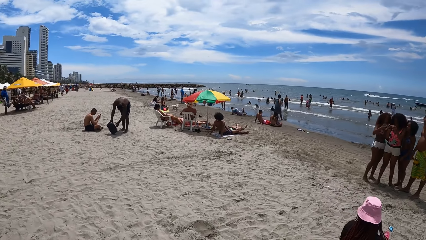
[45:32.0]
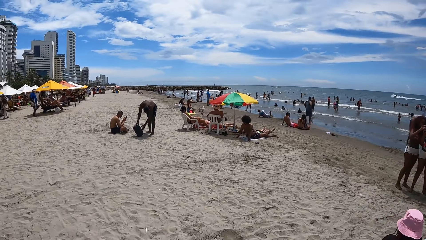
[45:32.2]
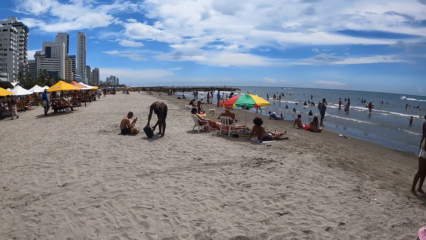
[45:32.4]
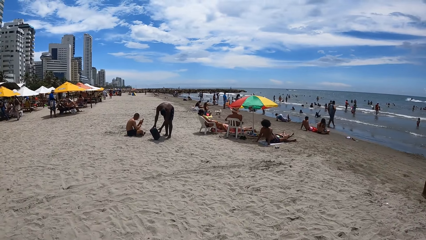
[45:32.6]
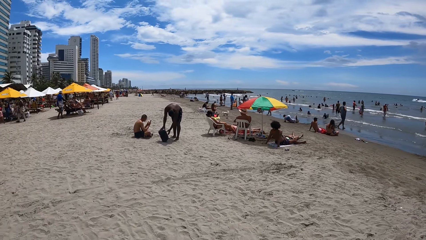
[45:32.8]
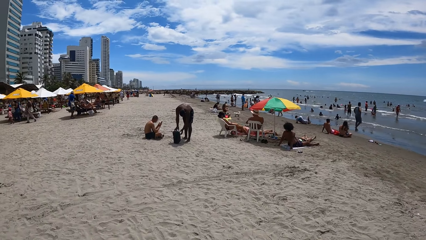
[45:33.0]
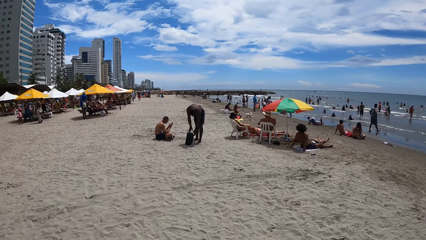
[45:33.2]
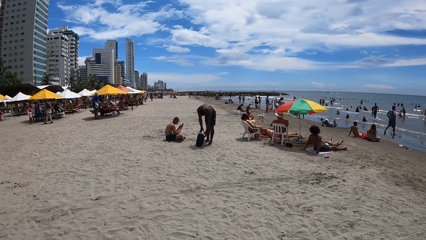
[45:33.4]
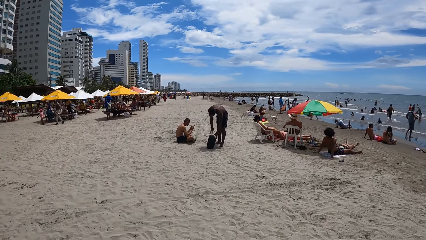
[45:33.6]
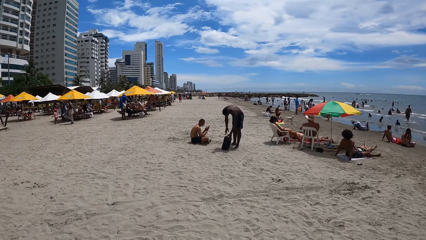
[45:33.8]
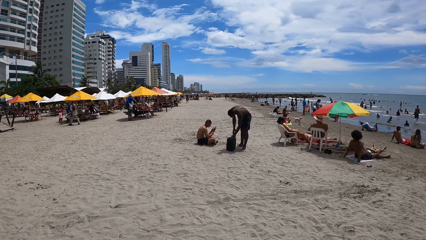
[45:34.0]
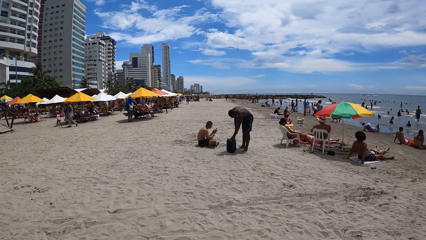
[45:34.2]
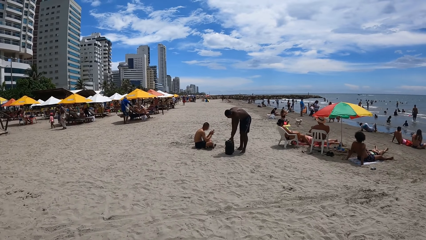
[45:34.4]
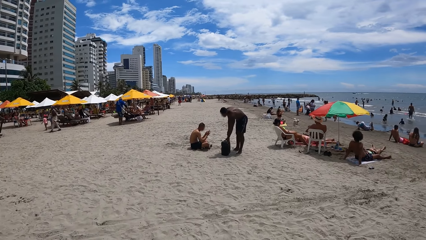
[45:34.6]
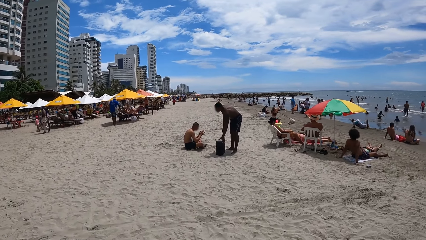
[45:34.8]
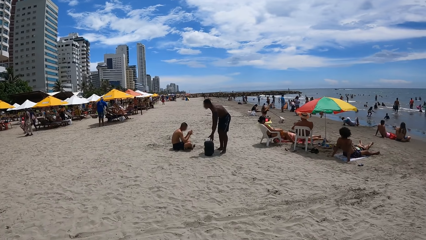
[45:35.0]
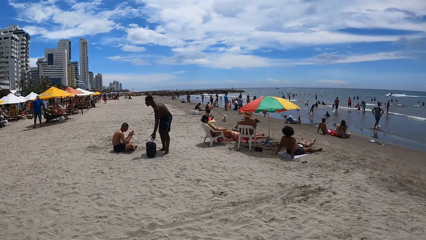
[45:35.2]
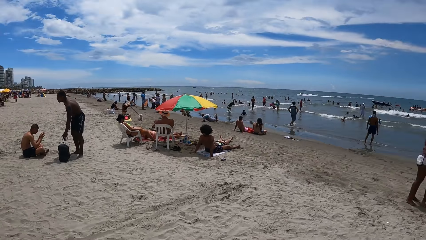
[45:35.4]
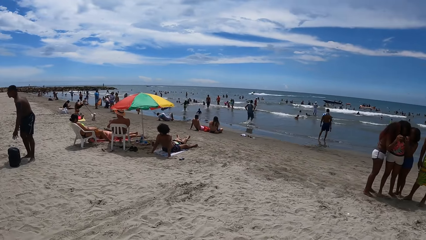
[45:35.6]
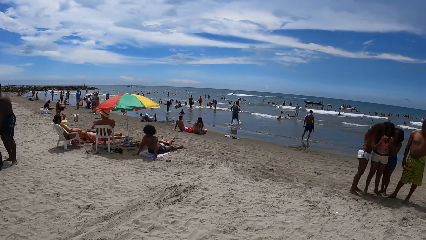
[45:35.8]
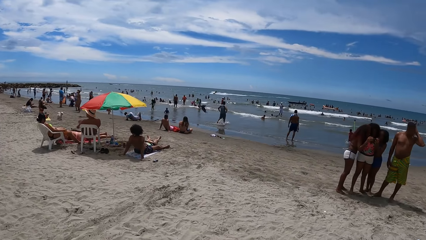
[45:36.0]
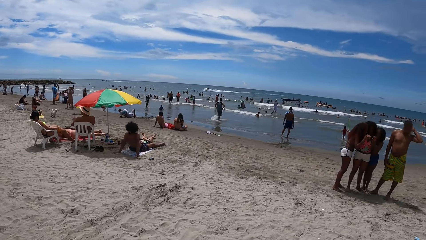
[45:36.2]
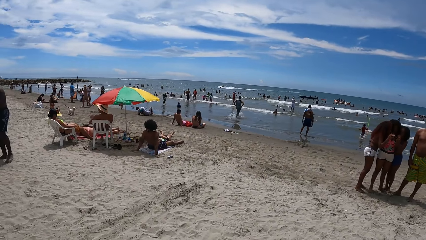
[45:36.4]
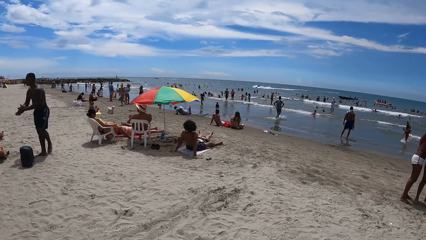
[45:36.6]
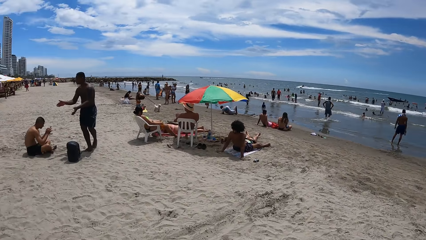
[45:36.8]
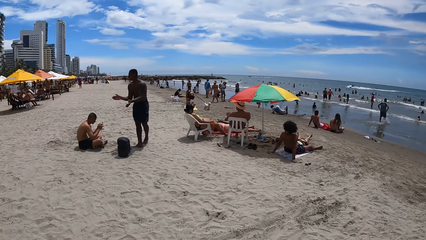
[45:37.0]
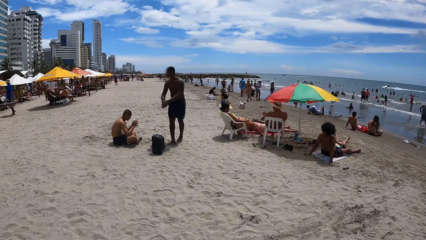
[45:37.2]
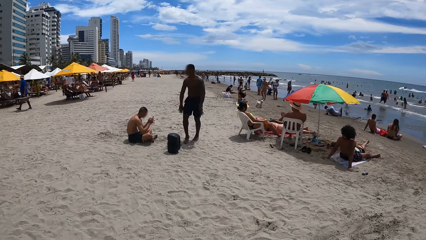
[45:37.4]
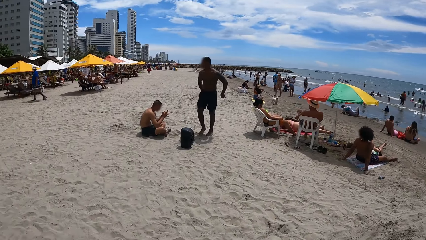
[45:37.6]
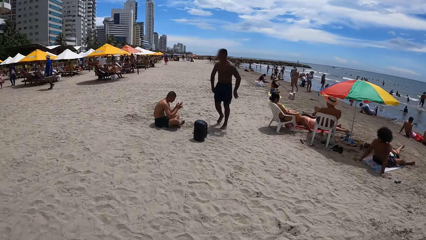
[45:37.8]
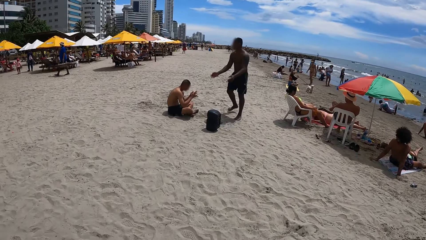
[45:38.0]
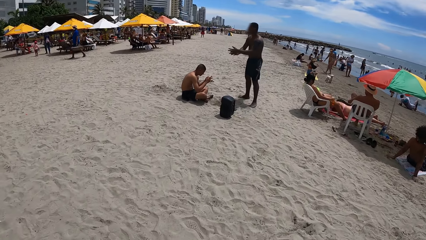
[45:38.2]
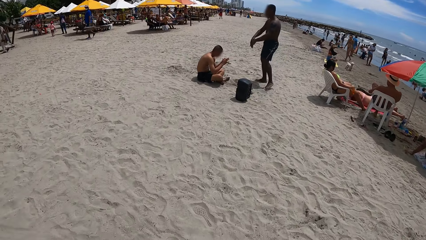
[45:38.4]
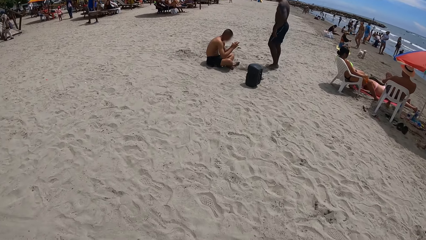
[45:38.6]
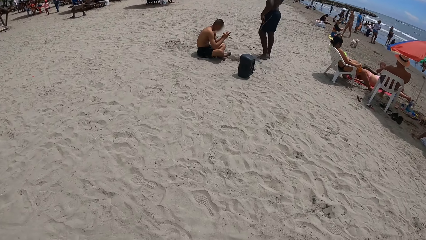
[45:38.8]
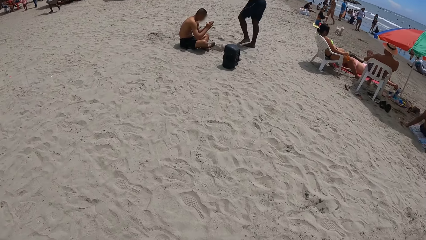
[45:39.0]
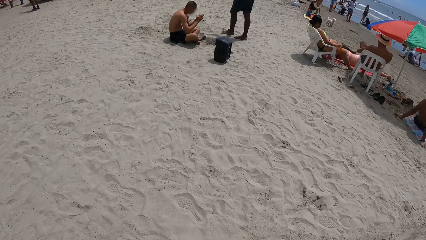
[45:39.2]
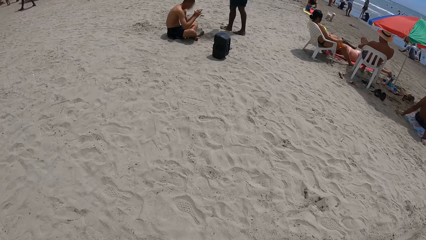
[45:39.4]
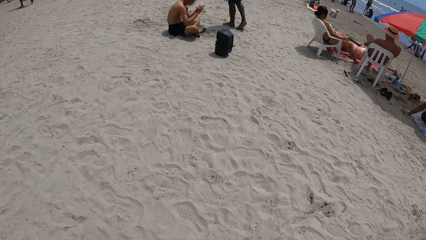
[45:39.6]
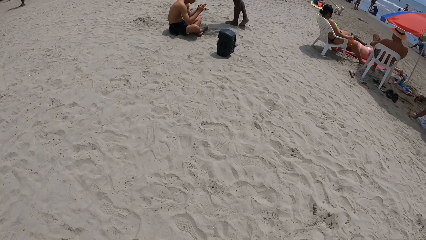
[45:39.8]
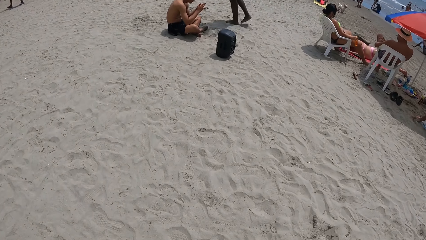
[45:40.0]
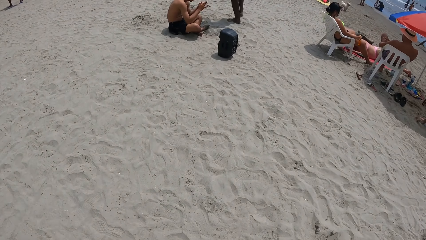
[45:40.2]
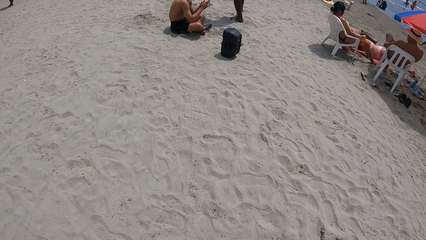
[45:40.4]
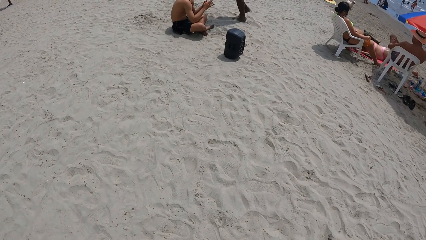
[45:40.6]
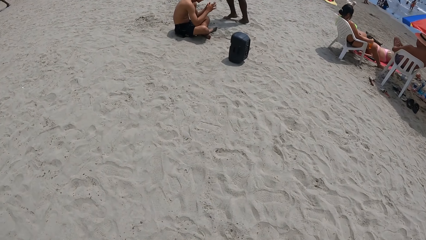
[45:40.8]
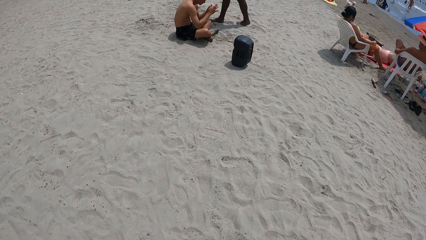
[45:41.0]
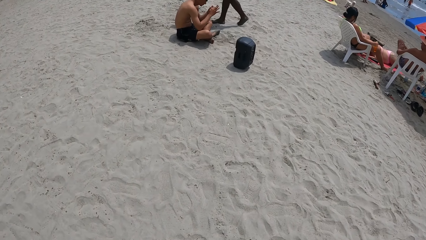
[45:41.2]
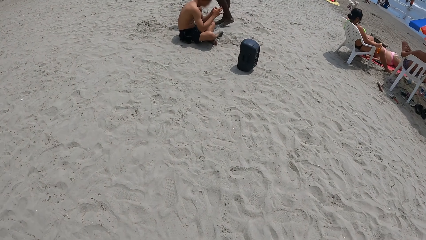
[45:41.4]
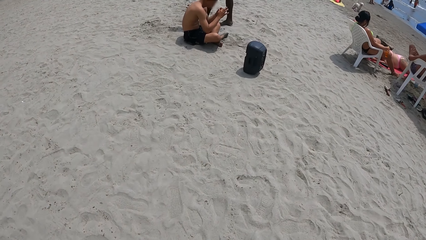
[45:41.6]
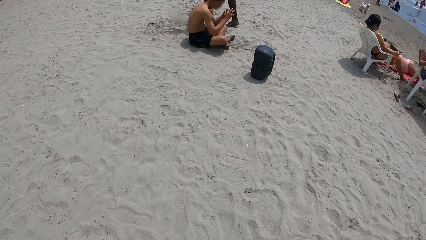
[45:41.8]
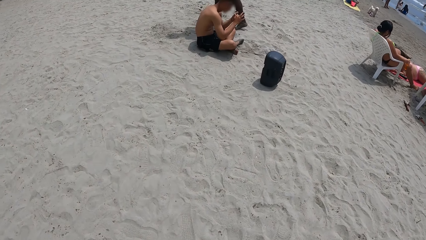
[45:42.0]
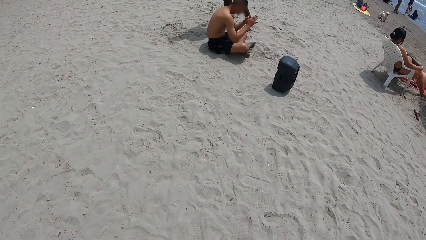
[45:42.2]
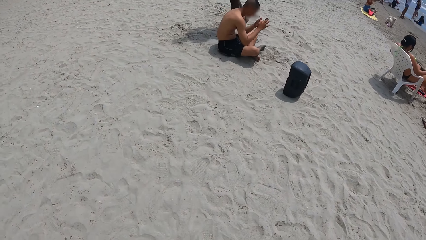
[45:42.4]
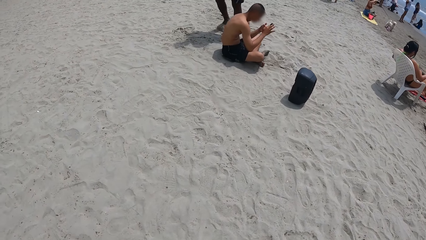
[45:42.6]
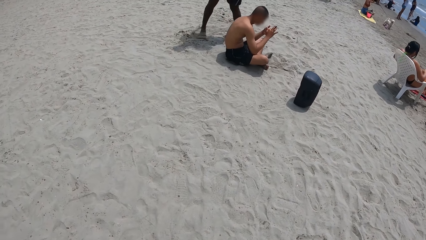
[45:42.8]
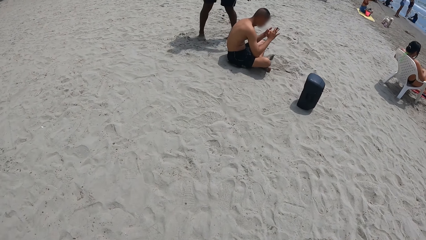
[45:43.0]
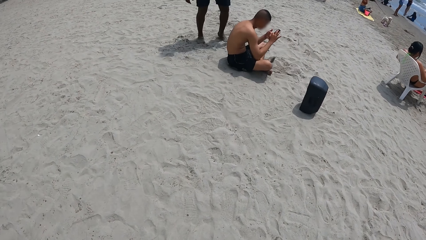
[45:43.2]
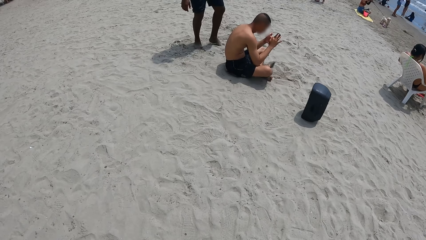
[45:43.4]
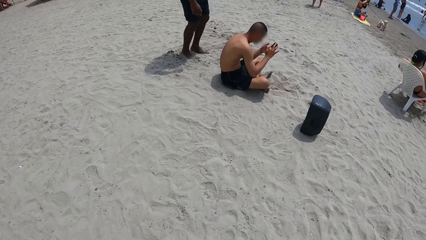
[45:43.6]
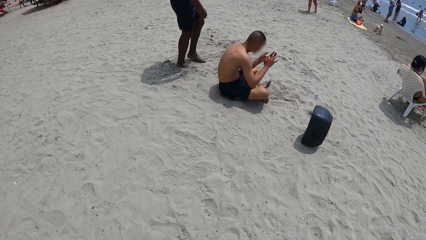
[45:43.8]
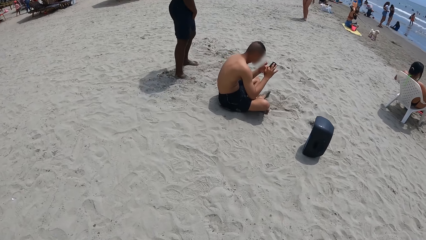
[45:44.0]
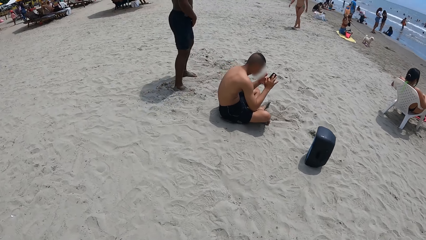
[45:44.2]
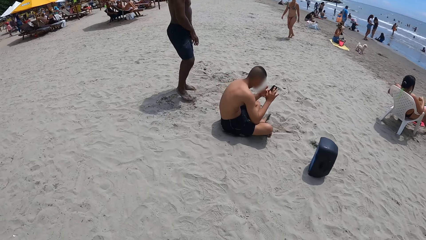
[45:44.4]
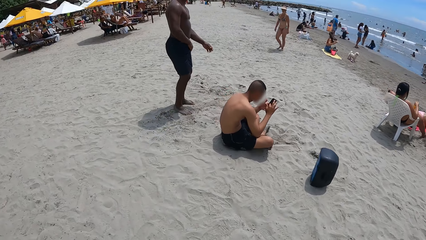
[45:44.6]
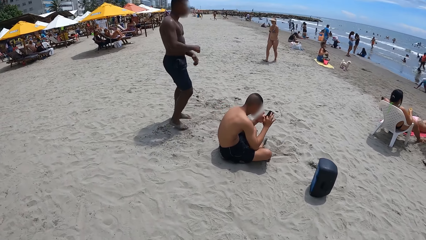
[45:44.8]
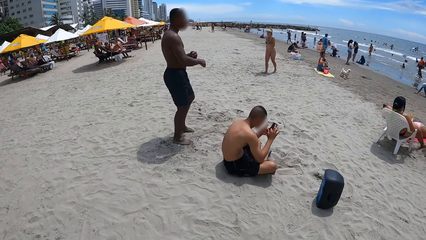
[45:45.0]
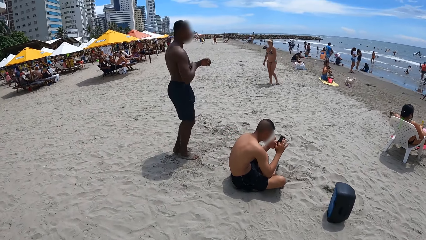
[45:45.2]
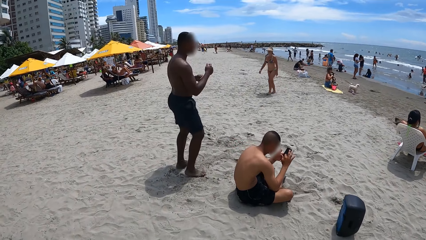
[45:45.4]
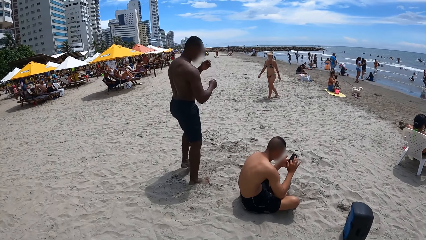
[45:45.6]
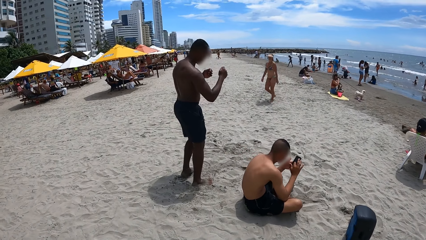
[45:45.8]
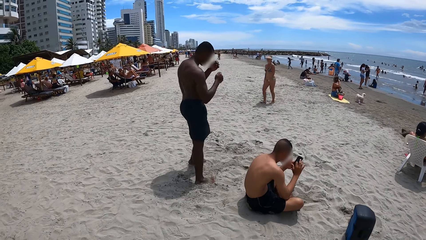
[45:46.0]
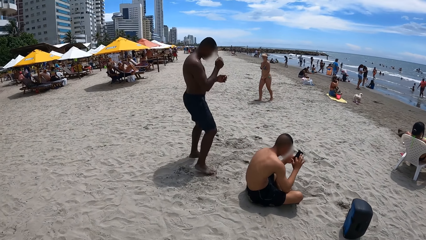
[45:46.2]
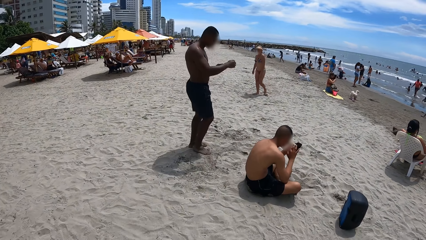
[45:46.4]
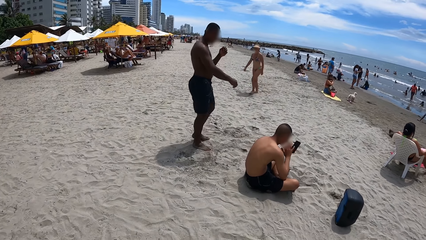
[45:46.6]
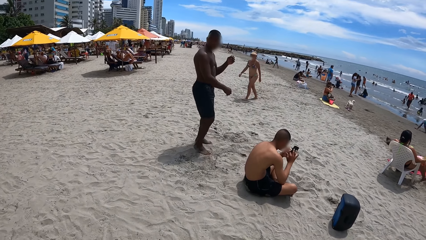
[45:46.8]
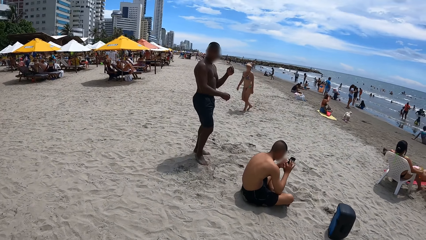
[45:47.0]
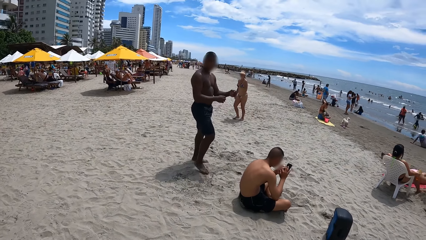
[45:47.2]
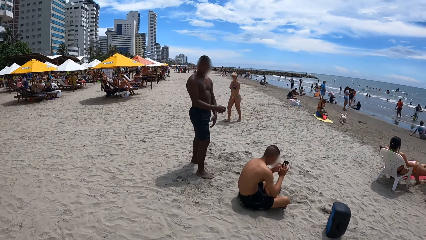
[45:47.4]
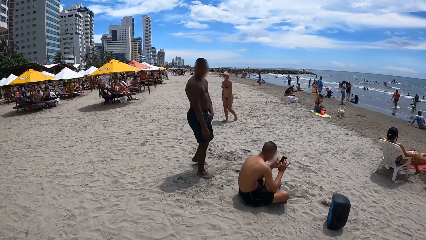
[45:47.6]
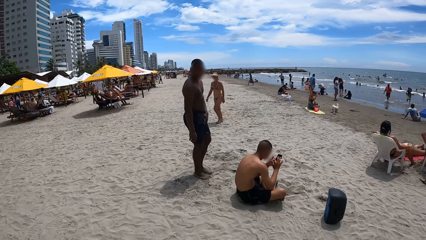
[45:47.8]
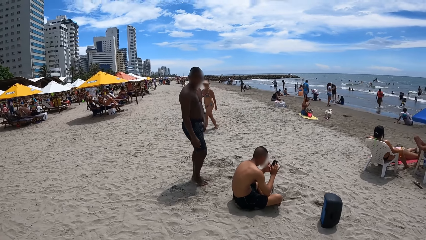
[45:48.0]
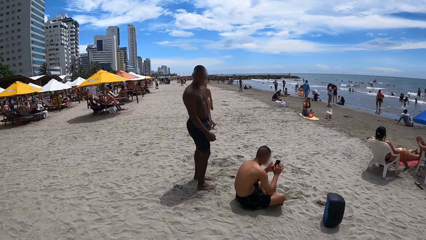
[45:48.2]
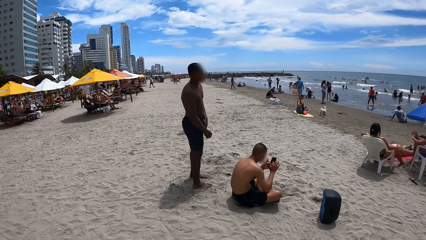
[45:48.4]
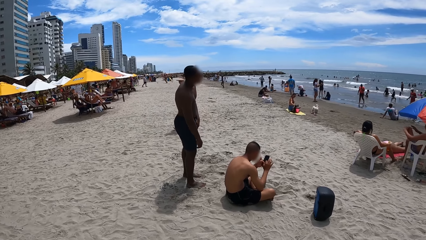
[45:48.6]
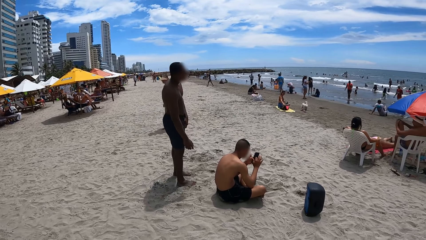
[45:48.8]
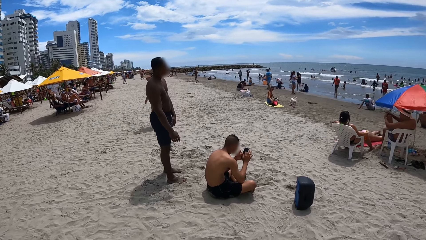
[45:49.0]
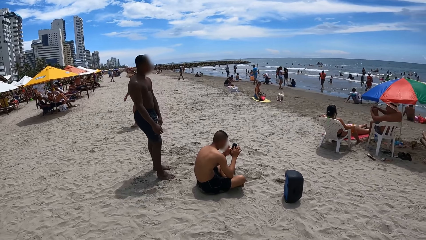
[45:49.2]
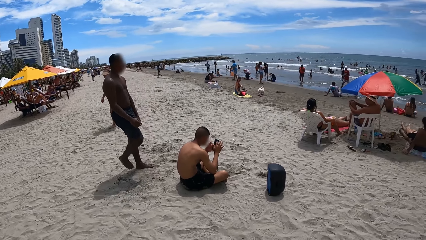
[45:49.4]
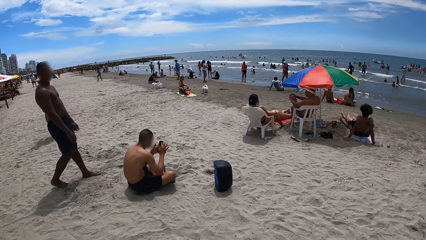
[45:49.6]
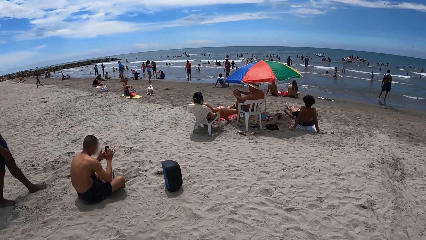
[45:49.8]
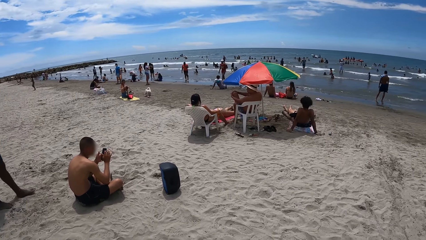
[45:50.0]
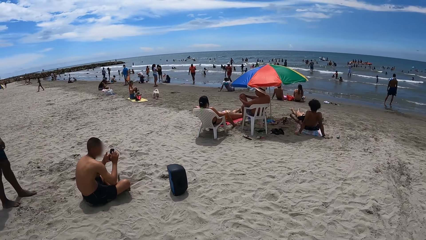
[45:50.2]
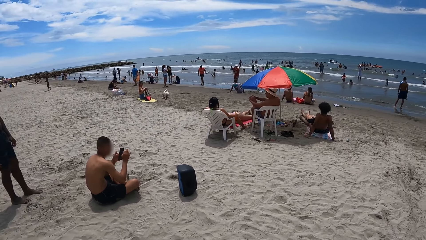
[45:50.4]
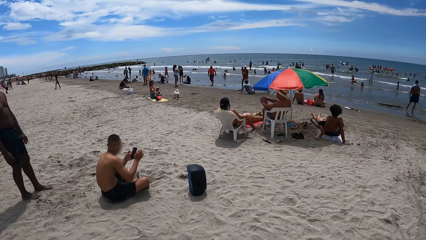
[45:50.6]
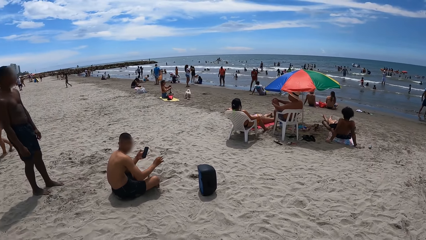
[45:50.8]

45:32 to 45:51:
The camera wearer looks around. They walk around the seashore. They stare at a person. The person dances. The camera wearer looks around.
